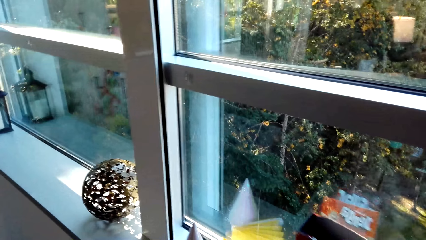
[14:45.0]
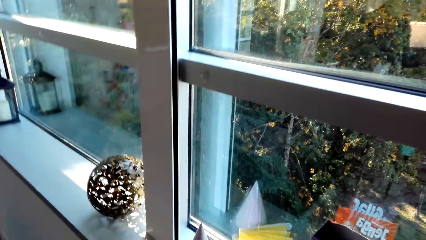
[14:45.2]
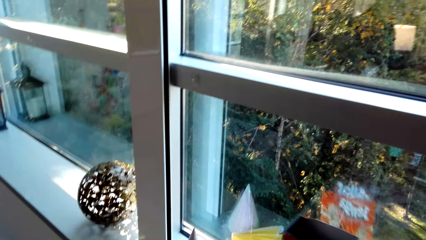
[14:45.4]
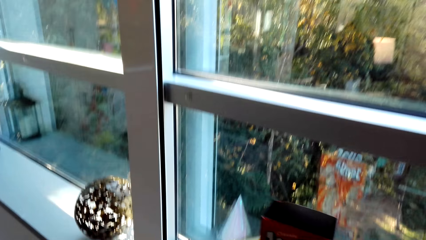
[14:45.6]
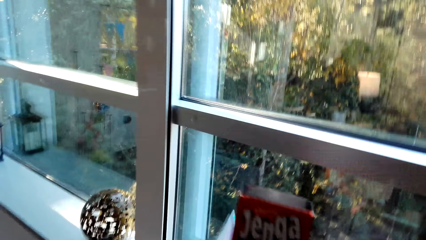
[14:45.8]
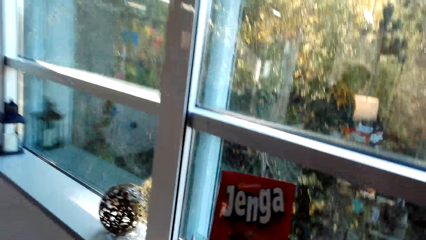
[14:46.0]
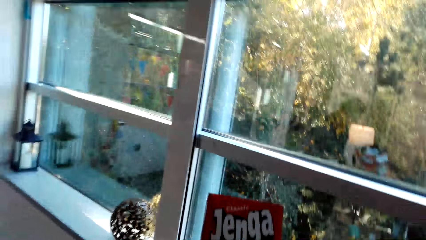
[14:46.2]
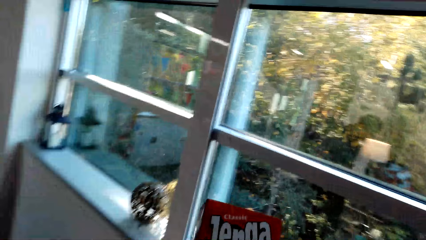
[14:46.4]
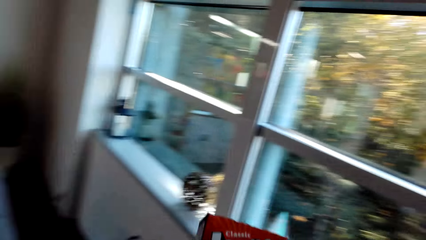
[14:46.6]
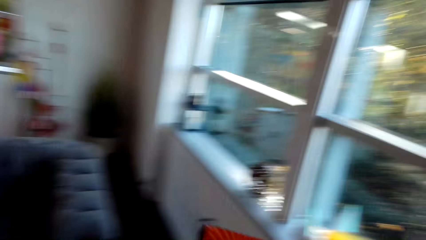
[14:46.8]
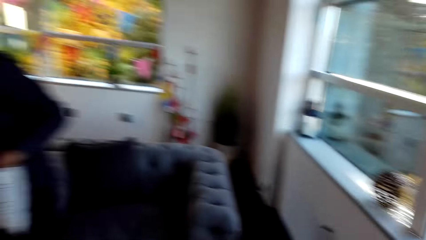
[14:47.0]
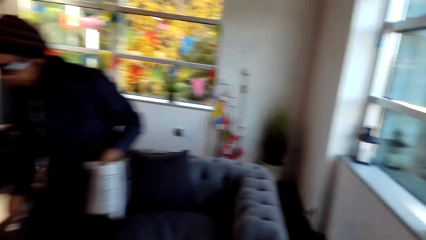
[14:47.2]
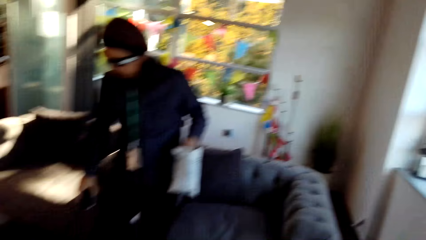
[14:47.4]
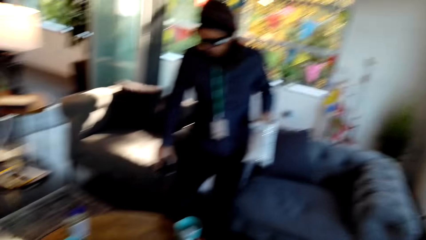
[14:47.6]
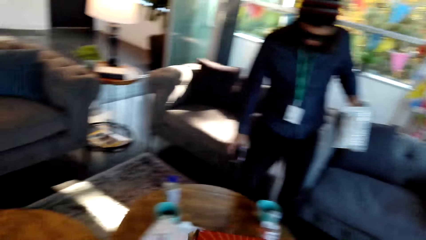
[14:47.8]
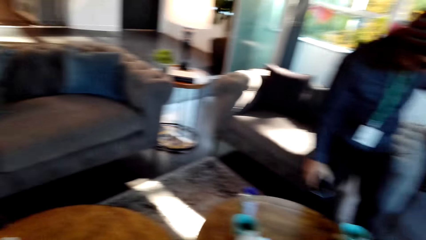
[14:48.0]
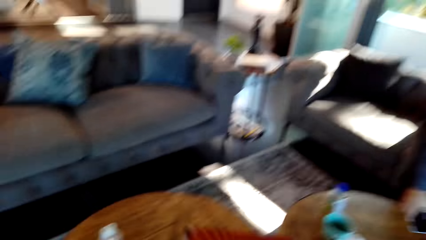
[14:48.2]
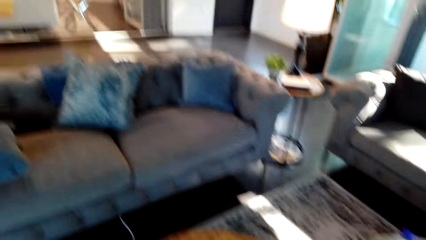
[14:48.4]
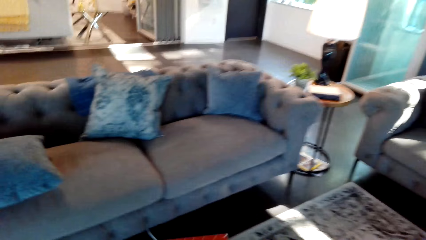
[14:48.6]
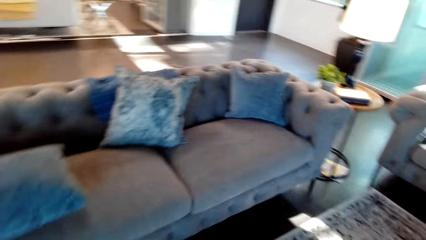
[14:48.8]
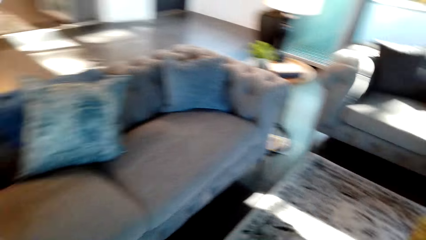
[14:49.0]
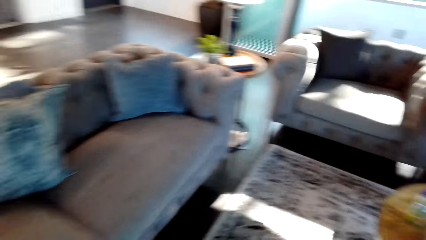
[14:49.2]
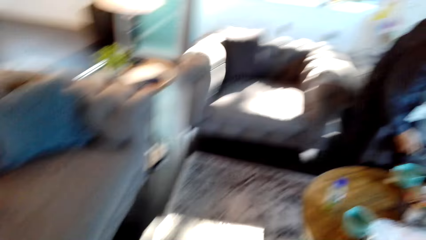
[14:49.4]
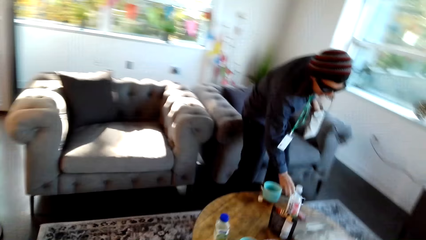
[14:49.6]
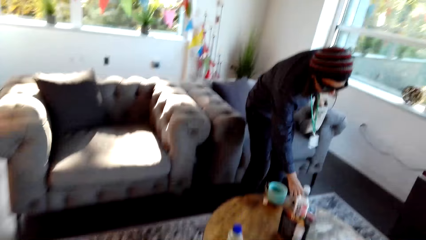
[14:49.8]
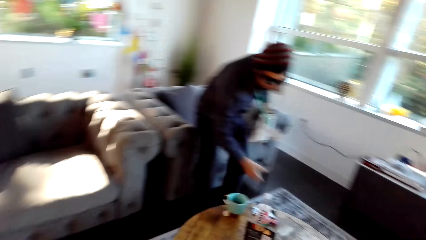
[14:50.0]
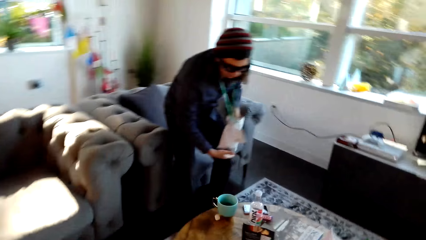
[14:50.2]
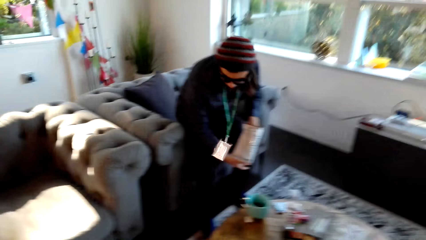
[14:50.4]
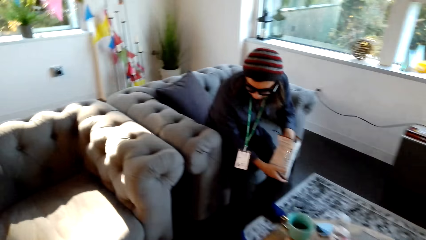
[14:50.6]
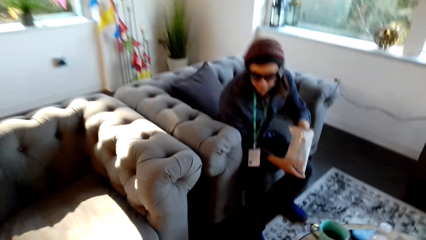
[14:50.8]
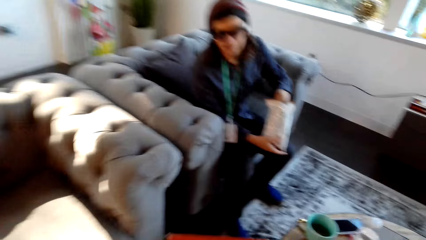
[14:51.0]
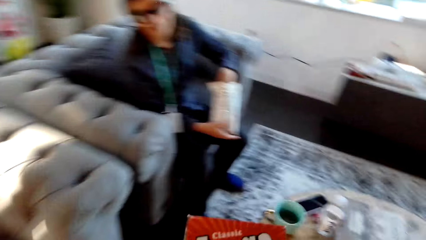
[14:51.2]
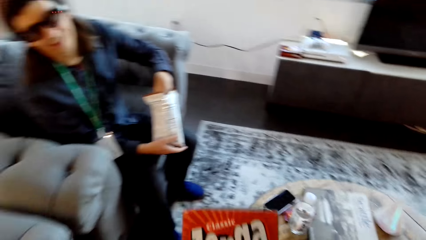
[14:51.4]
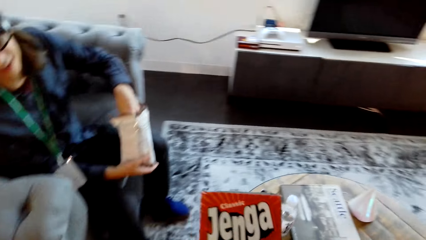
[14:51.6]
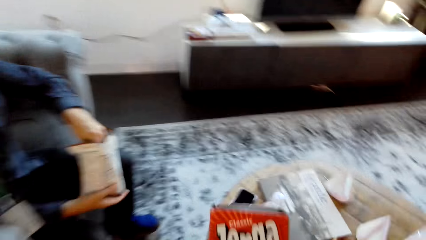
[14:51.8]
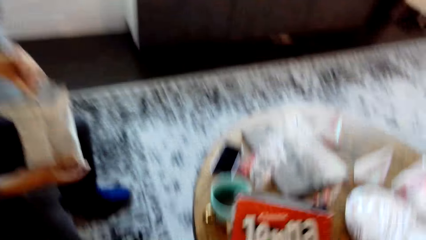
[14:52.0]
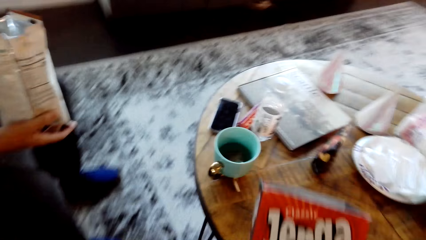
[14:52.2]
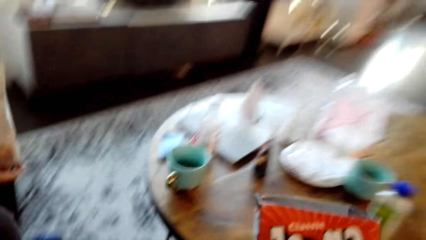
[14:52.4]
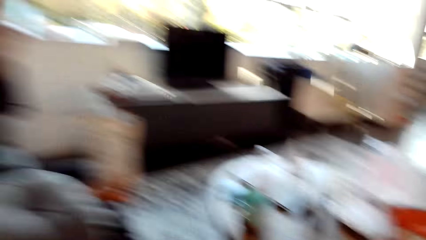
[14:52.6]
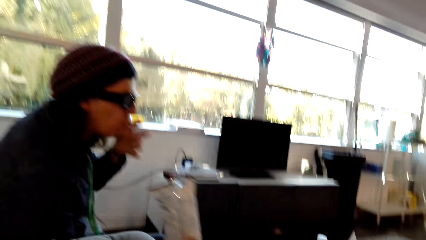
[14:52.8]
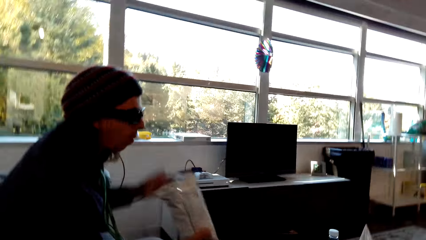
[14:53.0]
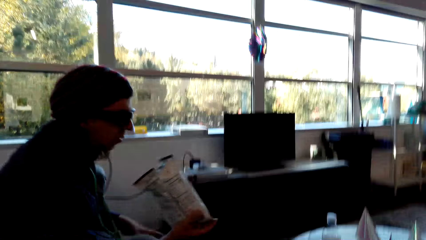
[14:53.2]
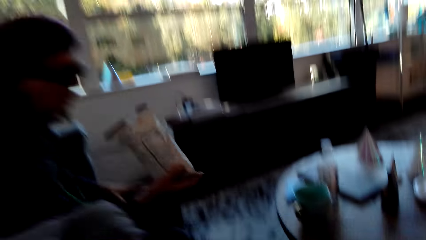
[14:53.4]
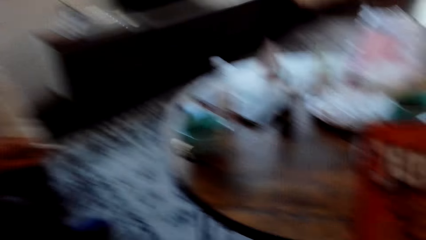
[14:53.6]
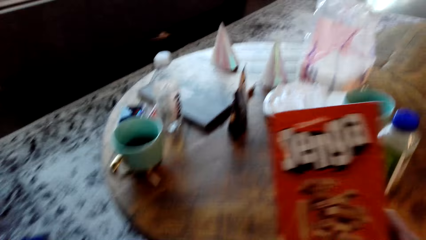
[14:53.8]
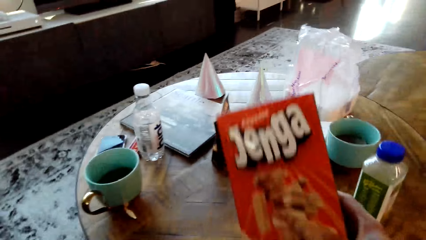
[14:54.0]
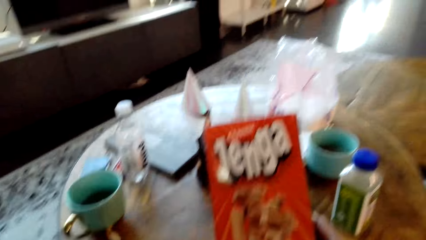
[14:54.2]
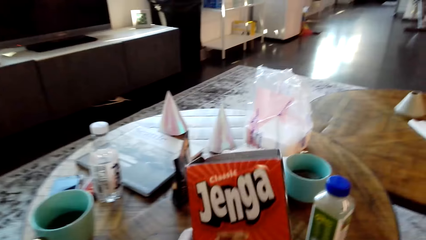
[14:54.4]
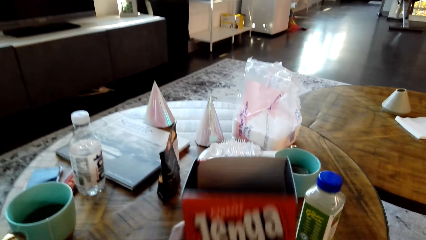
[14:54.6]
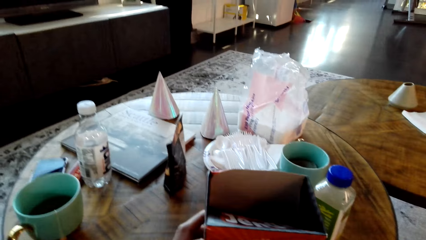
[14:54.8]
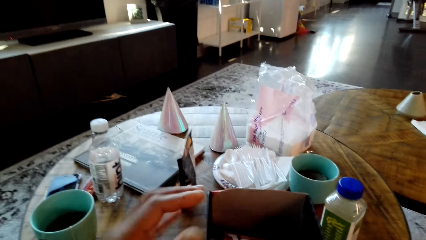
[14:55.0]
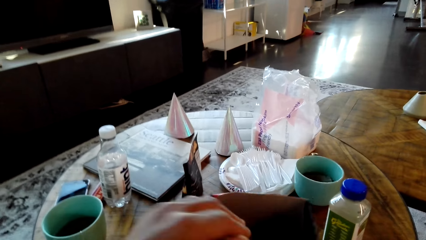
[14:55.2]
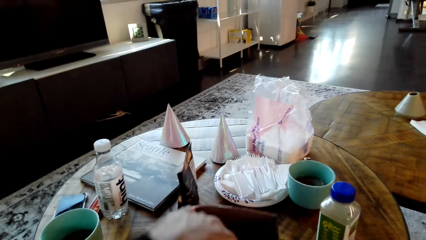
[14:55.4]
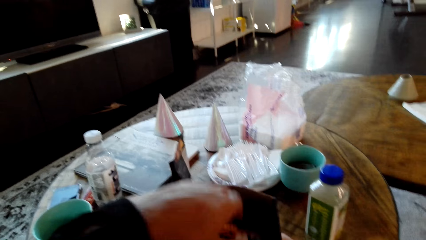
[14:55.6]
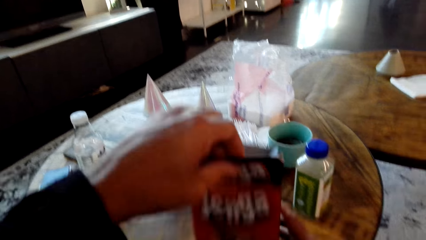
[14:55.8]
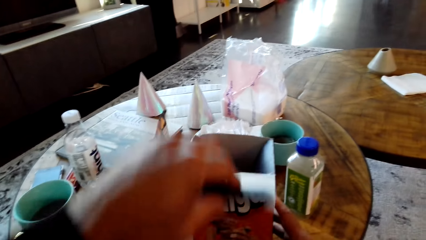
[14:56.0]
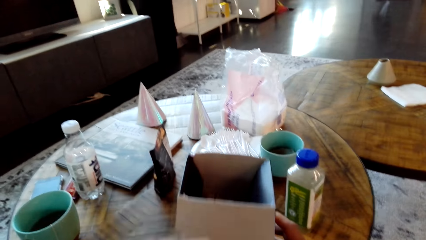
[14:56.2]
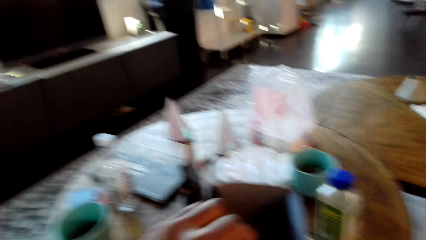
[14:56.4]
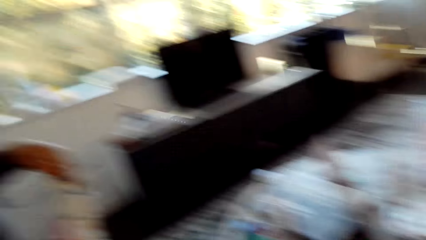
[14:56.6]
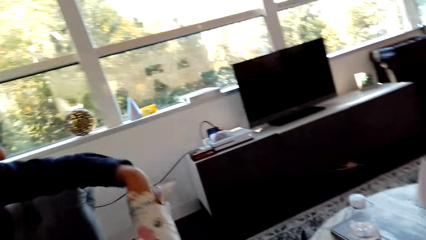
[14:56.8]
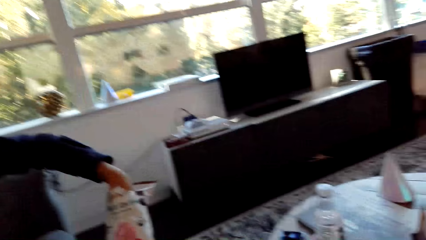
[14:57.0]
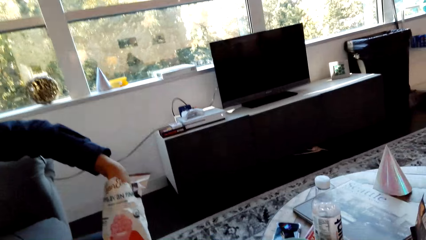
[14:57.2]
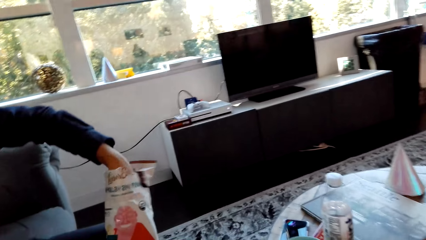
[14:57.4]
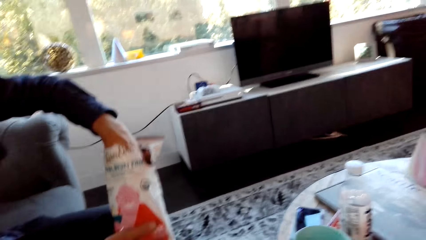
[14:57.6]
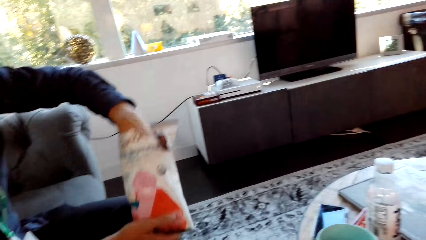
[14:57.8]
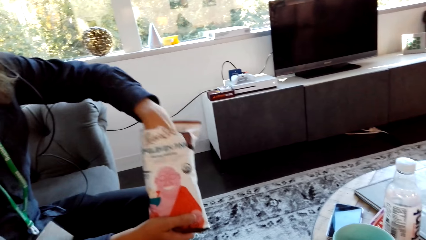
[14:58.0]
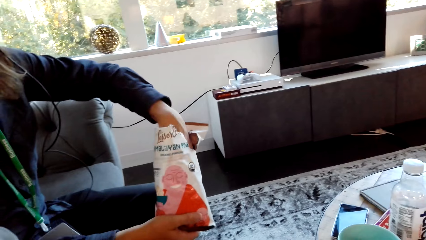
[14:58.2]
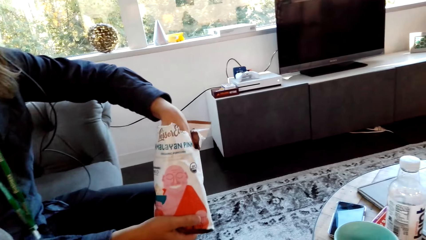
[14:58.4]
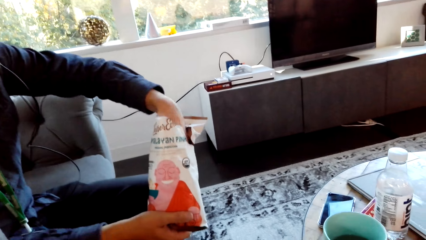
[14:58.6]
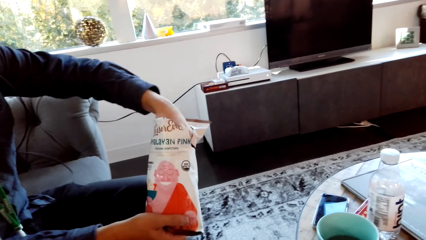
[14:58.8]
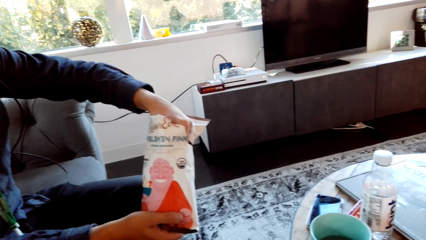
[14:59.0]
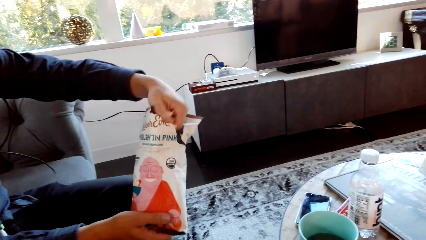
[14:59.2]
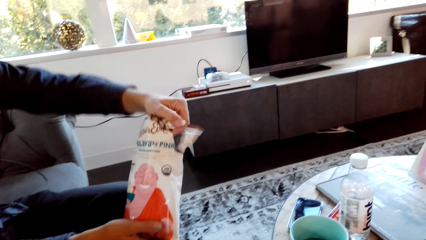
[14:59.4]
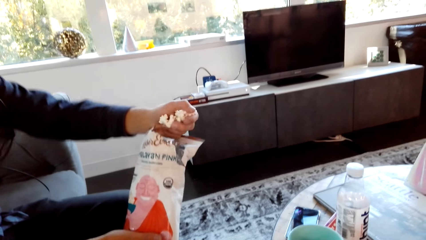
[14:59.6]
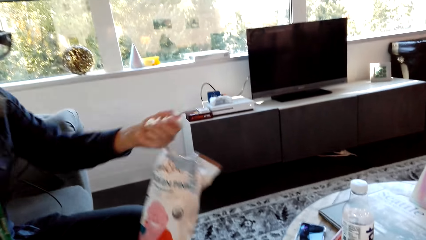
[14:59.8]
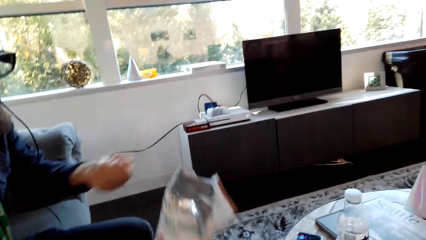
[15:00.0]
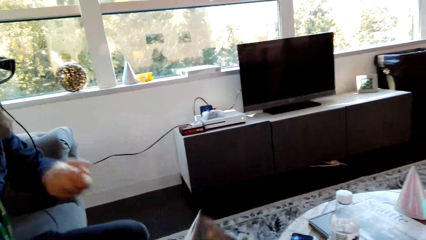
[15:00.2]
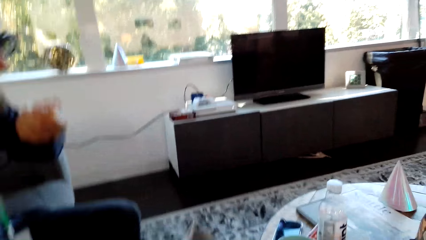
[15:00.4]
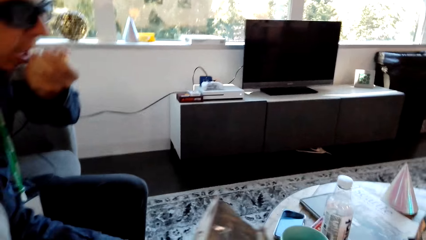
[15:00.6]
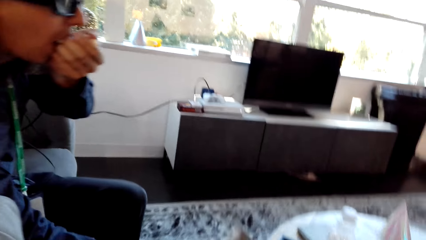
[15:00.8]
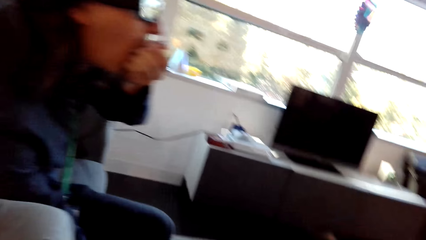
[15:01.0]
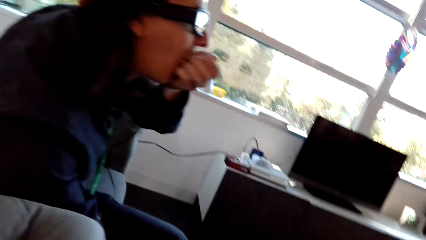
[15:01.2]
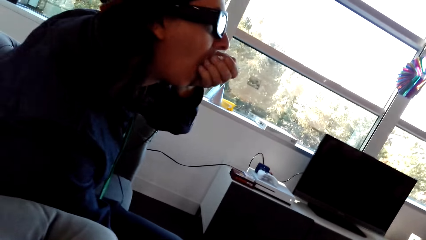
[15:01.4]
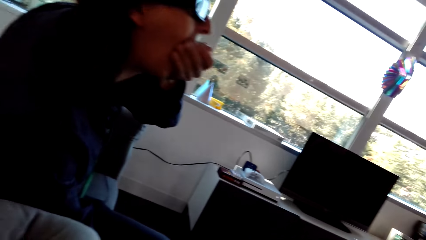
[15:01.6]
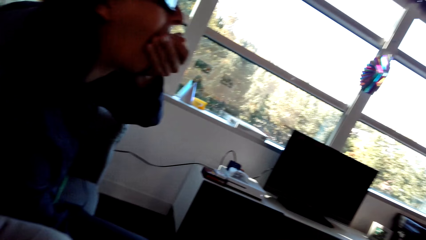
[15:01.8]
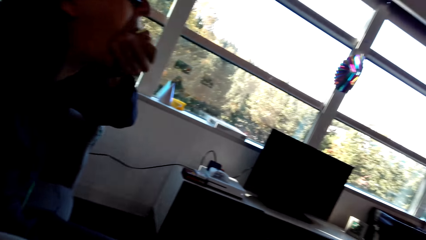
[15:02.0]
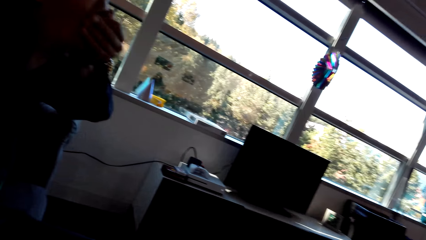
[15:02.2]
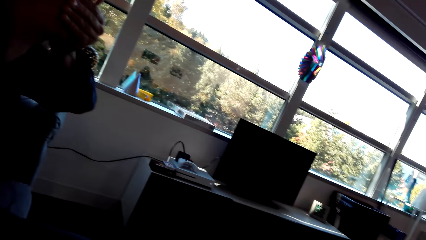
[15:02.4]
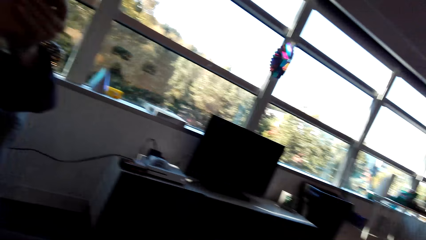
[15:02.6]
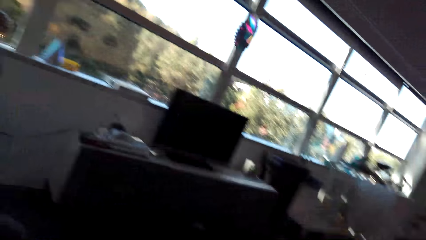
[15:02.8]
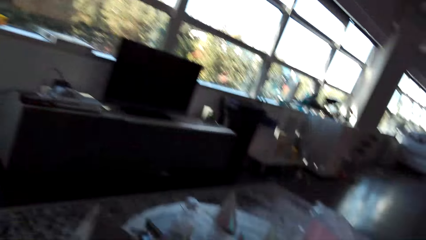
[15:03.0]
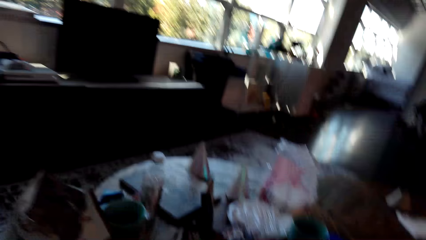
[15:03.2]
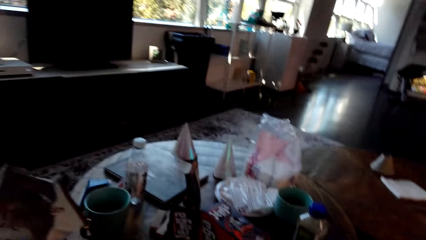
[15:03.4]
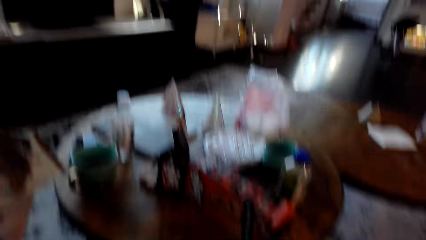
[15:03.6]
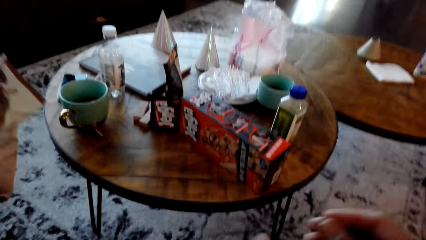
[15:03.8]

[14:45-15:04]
A man picks a packet. The camera wearer picks a box. They put the phone on the table. The man sits on a couch. The camera wearer sits on the chair or couch. They pick the popcorns from the paper bag. They eat the popcorns. The man lifts up the packet of gaming Jenga and opens the packet of gaming Jenga. The camera wearer picks the popcorns from the paper bag. They put the popcorn paper bag down on the table. The man eats popcorn. The camera wearer eats the popcorns. They dialogue with the man.
